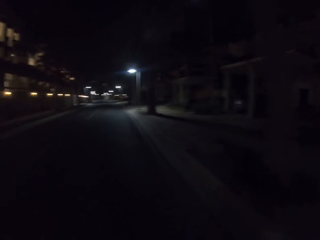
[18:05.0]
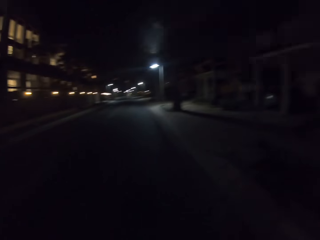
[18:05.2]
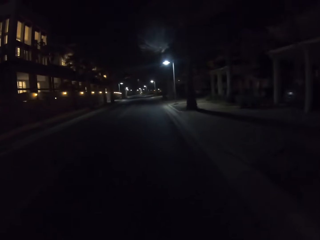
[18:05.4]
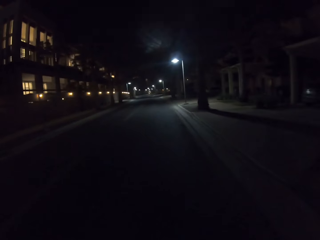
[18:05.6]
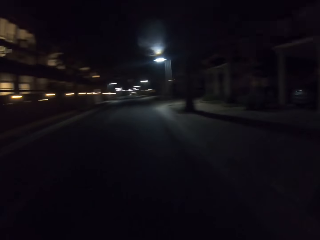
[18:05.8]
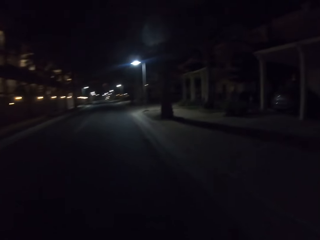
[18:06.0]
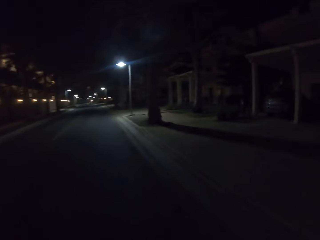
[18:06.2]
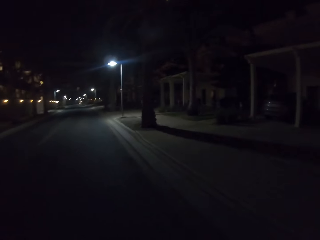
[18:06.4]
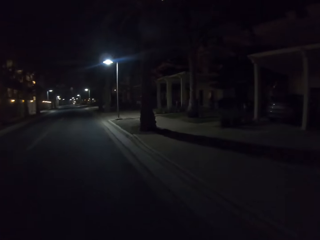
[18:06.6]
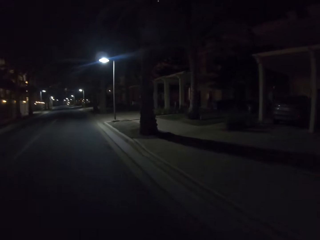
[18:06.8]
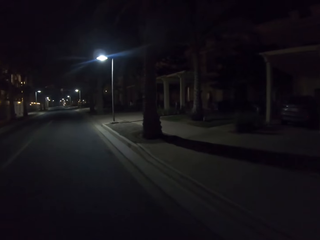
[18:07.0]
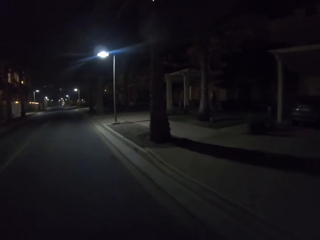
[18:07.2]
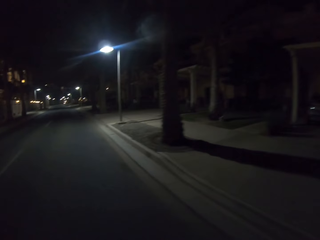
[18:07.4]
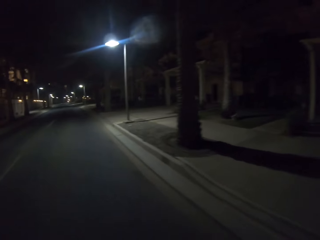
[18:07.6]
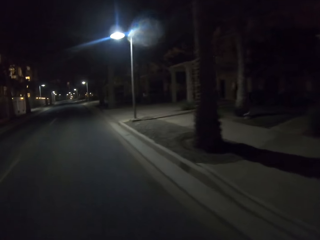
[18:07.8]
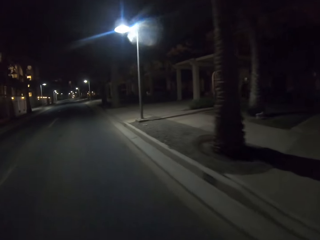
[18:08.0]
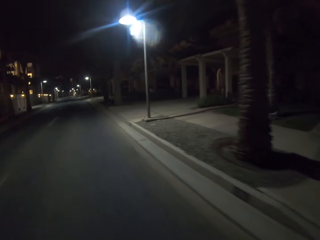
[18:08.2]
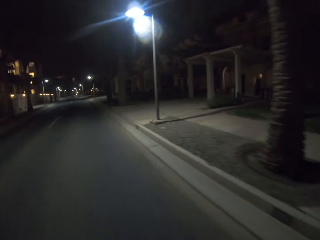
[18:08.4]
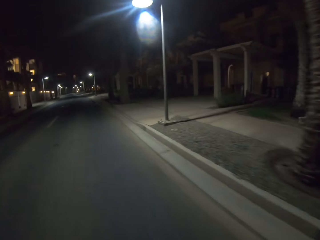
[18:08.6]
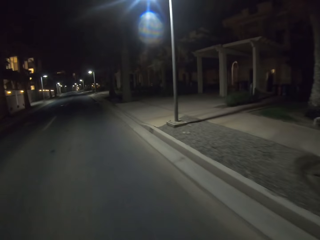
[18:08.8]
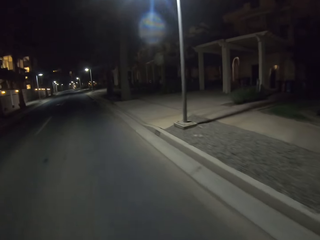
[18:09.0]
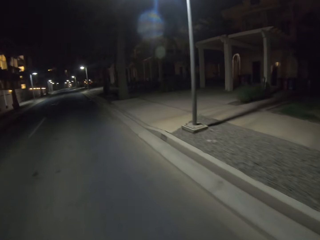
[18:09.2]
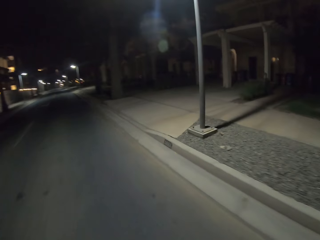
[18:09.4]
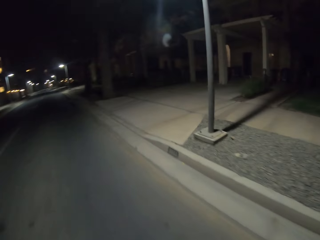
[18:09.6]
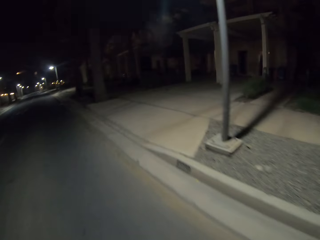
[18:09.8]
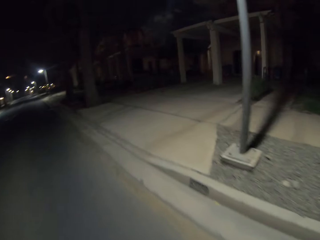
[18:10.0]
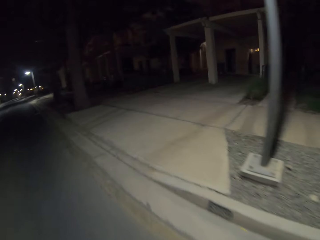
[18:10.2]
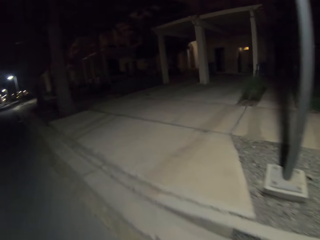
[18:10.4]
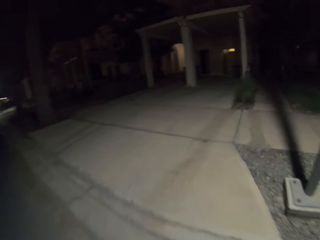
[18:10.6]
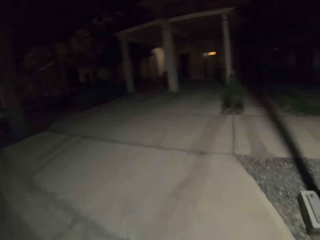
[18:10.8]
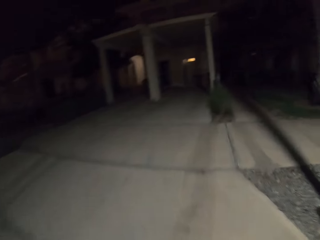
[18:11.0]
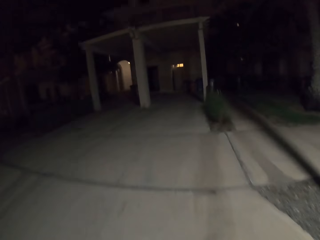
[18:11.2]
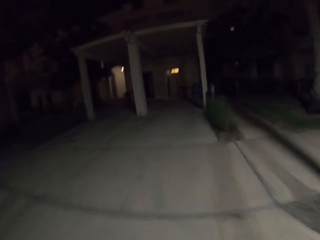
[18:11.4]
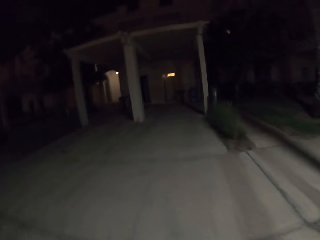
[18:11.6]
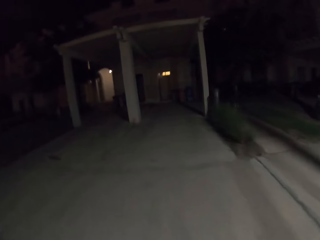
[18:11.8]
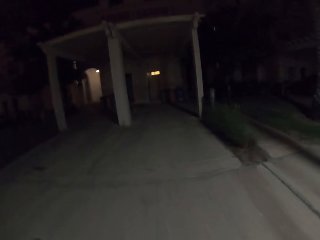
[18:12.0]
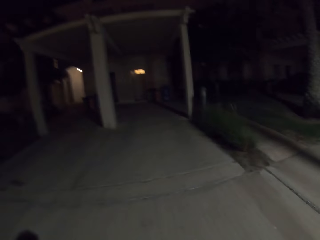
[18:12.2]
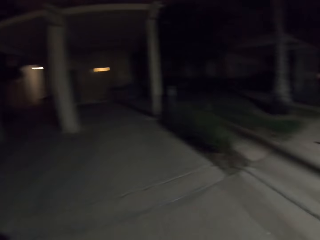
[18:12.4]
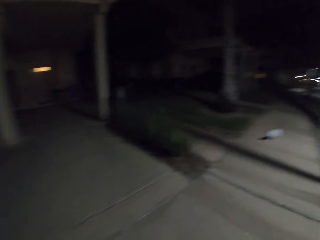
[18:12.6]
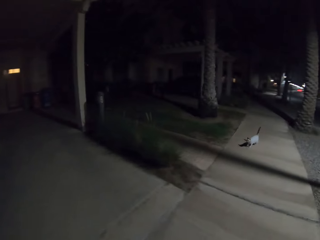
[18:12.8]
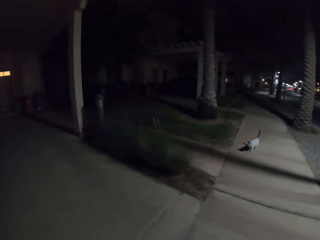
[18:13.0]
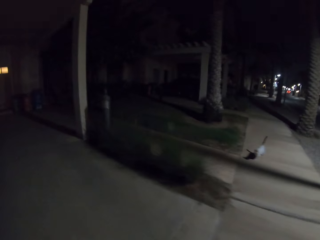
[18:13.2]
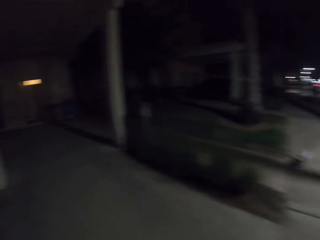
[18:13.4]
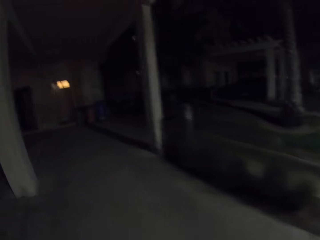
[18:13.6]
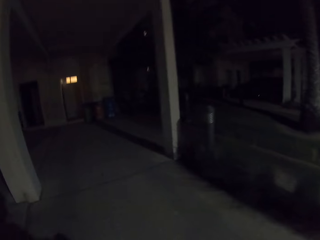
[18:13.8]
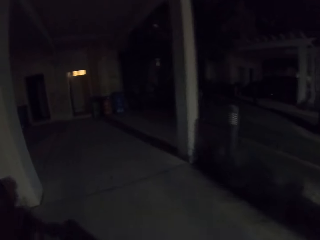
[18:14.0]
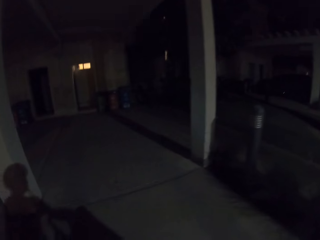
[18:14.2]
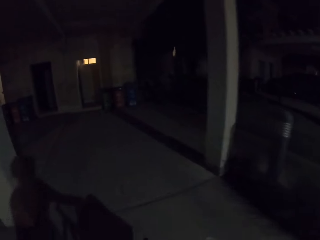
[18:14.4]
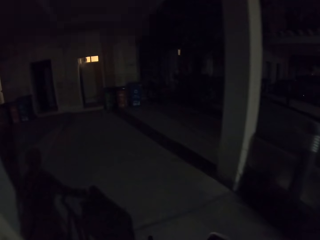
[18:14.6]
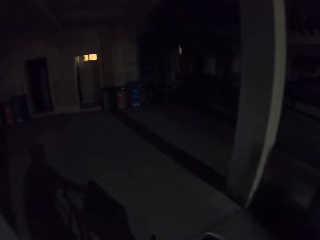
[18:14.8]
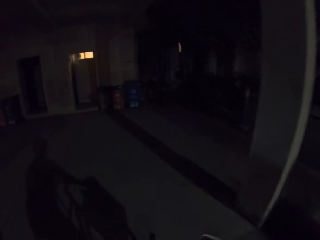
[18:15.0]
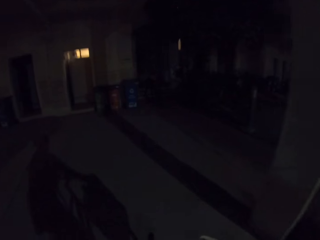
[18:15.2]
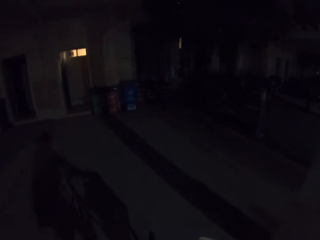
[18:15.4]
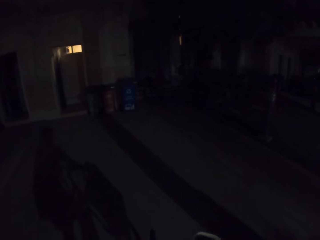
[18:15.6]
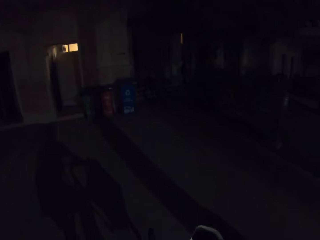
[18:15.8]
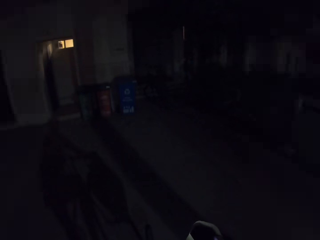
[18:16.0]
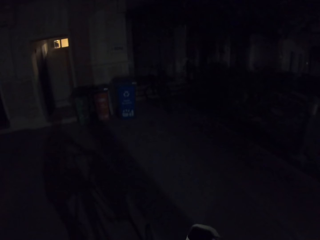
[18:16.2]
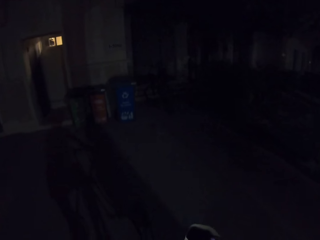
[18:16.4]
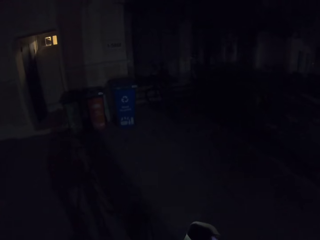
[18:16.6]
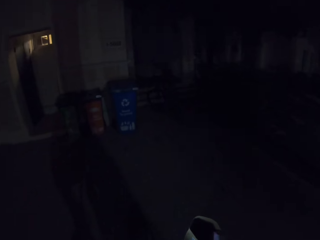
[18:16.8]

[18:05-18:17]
The camera wearer rides the bicycle on a sidewalk near a house. They ride in the hallway.

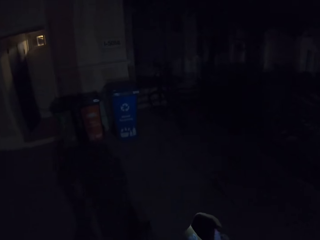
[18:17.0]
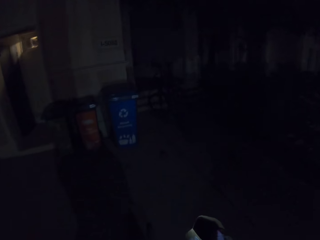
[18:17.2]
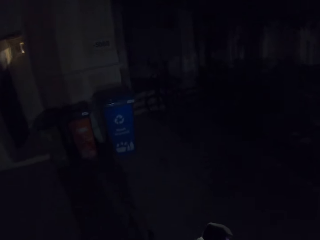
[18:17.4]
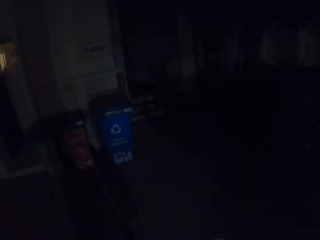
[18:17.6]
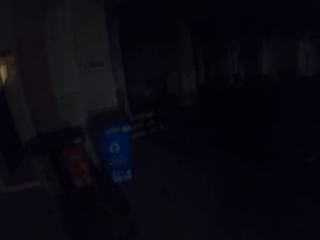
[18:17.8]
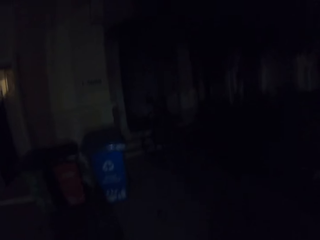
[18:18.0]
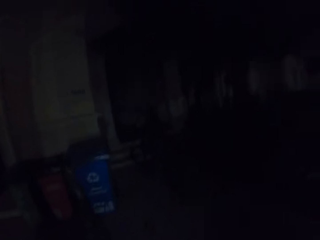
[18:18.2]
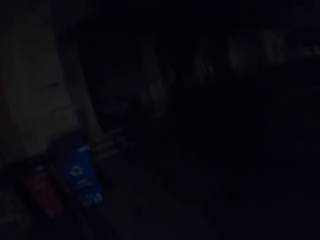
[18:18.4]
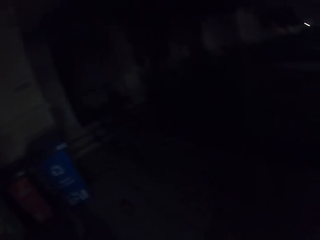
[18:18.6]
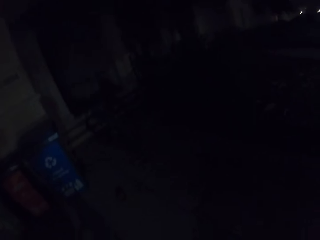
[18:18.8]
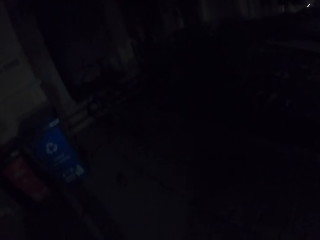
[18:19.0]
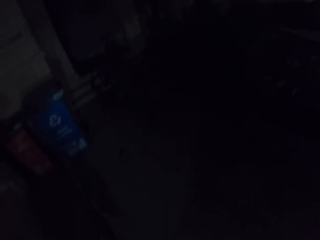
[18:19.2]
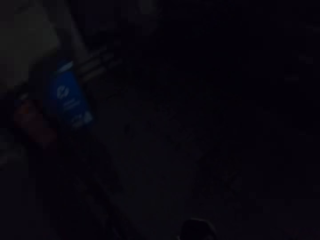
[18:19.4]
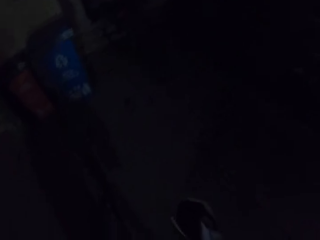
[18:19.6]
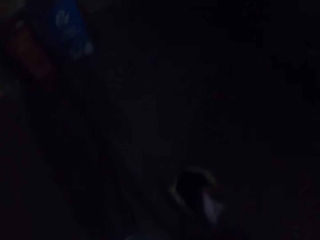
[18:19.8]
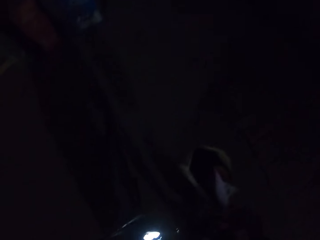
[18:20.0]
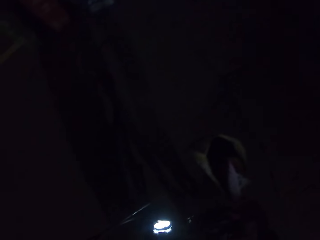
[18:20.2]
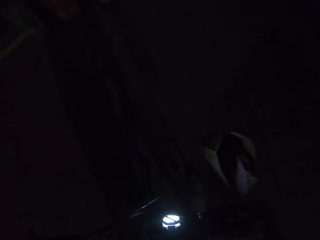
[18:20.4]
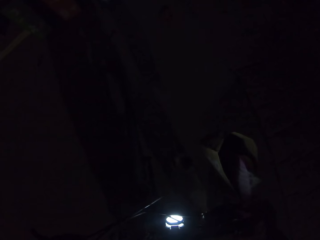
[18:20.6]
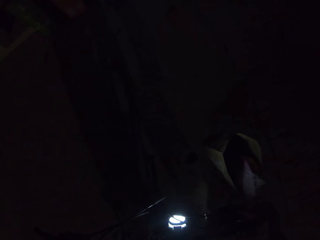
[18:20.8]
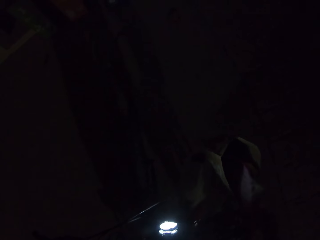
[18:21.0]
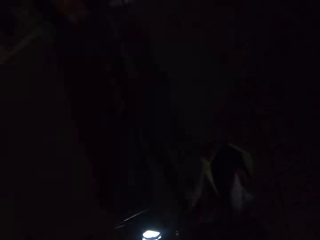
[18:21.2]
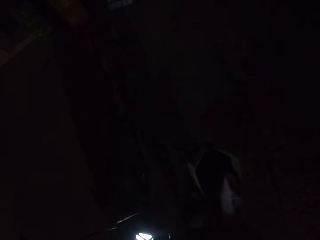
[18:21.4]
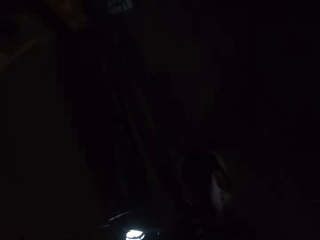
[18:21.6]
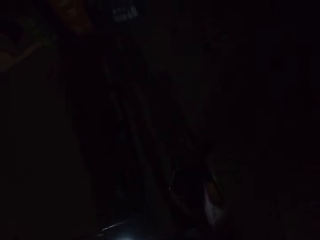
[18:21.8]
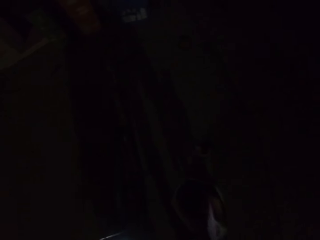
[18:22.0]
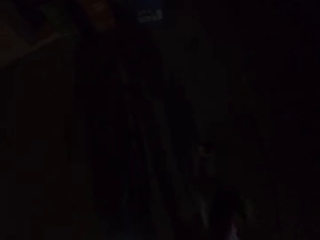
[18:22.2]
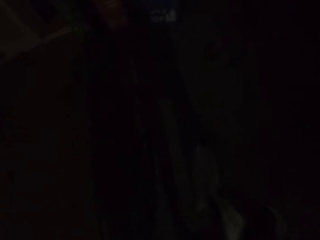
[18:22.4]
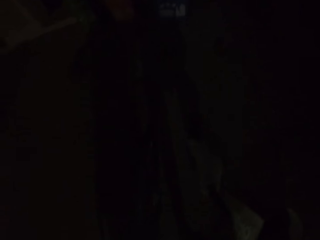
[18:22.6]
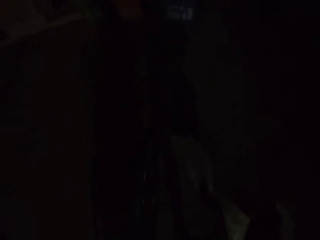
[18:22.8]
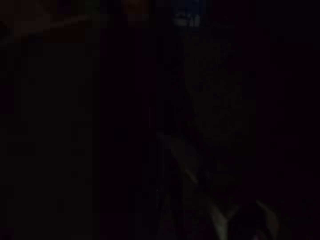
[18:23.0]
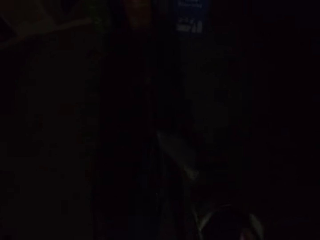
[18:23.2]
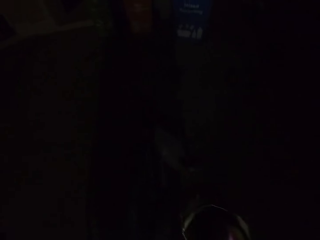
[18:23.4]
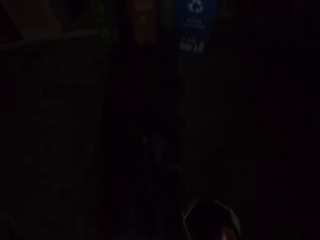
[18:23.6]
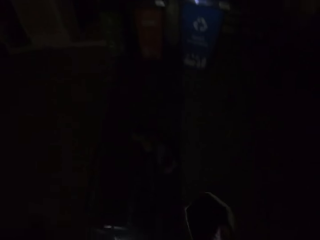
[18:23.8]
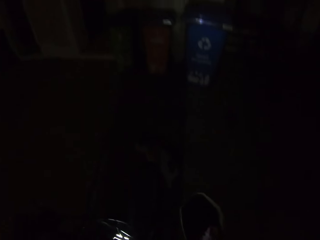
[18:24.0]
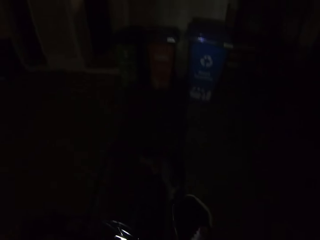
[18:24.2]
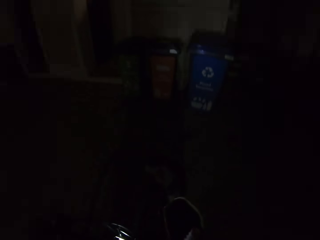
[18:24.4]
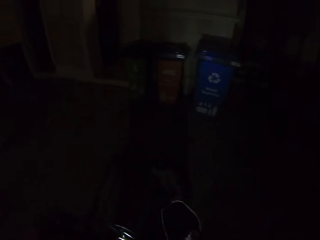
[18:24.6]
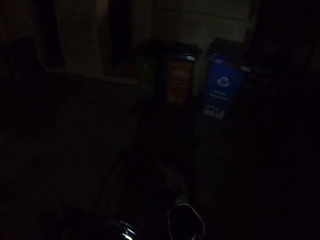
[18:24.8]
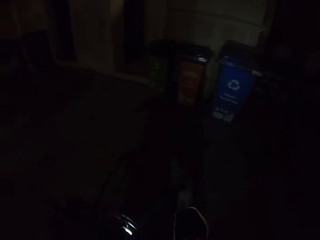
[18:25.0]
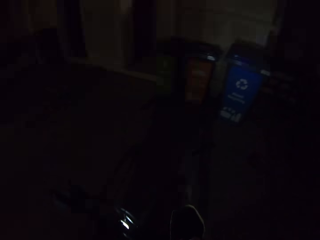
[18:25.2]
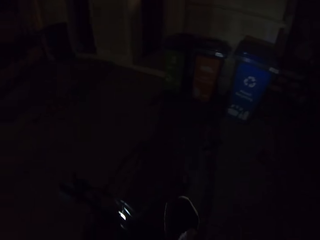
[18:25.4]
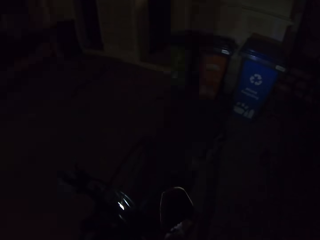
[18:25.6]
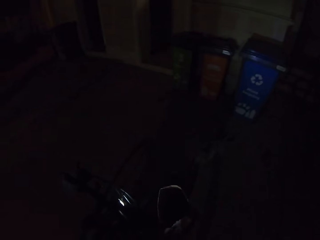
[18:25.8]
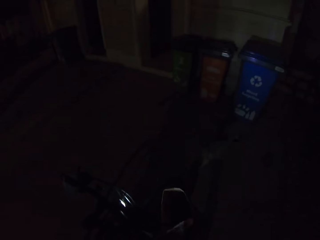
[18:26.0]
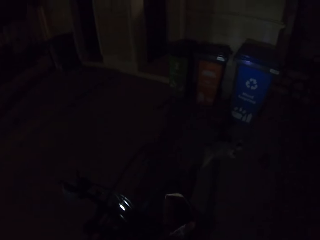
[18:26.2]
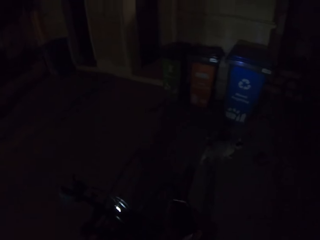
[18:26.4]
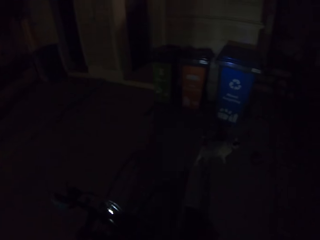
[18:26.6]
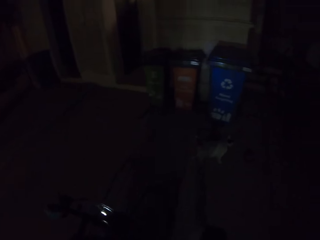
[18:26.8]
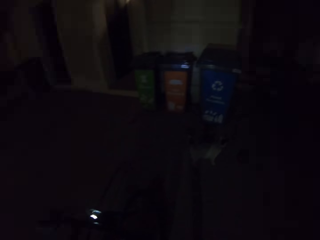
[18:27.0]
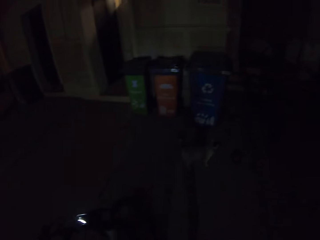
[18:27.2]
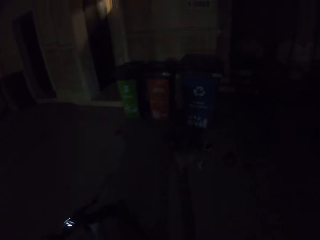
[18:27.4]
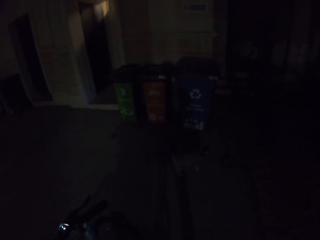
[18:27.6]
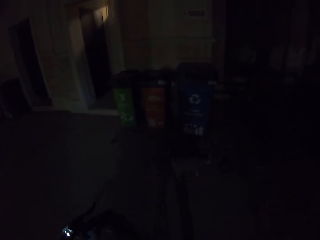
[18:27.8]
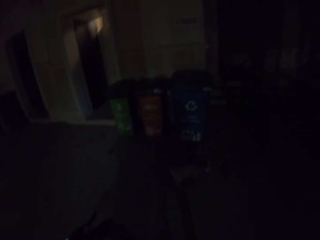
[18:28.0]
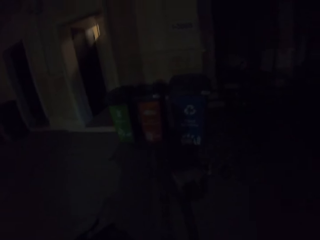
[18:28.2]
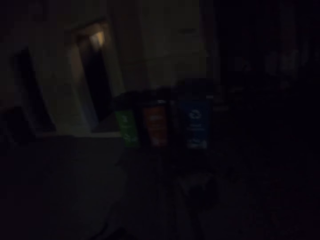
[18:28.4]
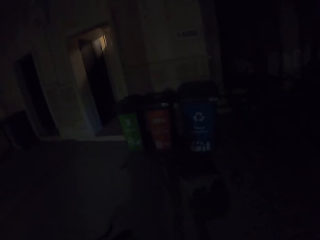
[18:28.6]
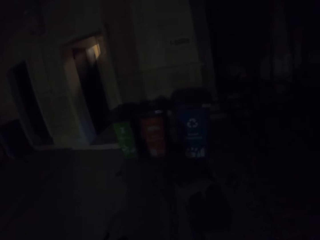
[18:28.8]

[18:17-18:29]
The camera wearer stops riding the bicycle. They park the bicycle in front of a house. They look around. They take a bag on the bicycle handles.
